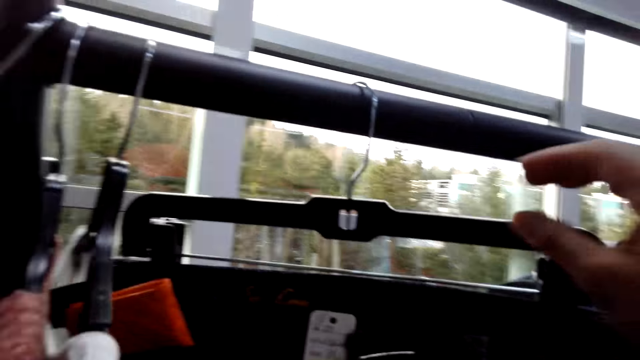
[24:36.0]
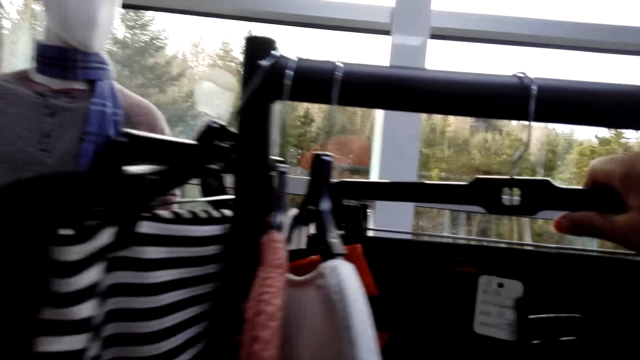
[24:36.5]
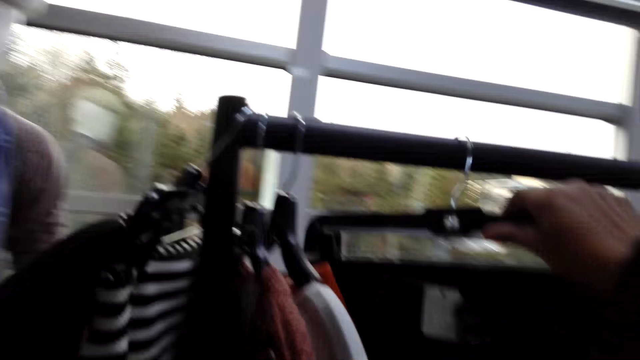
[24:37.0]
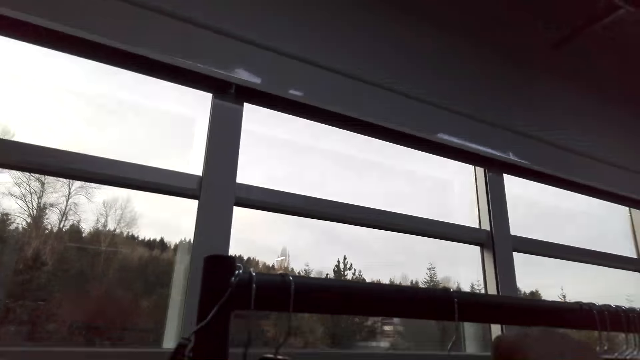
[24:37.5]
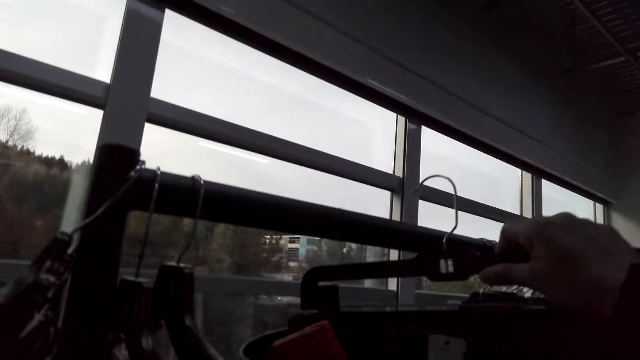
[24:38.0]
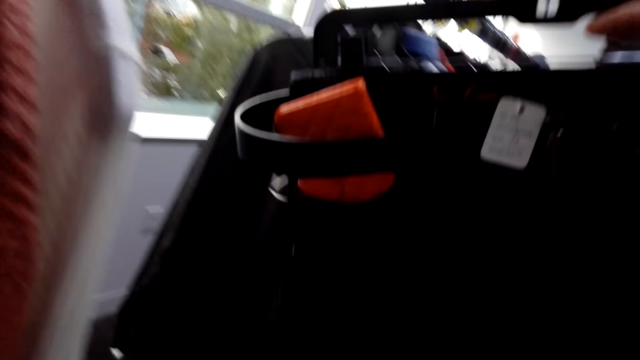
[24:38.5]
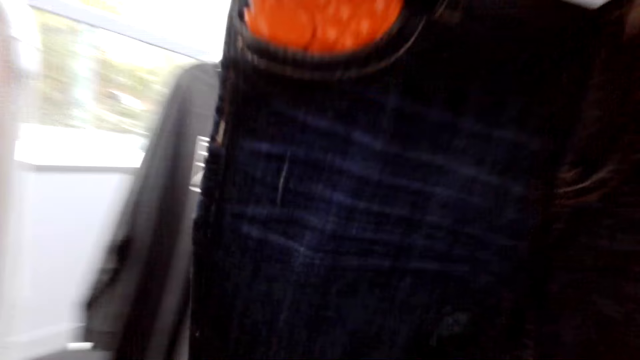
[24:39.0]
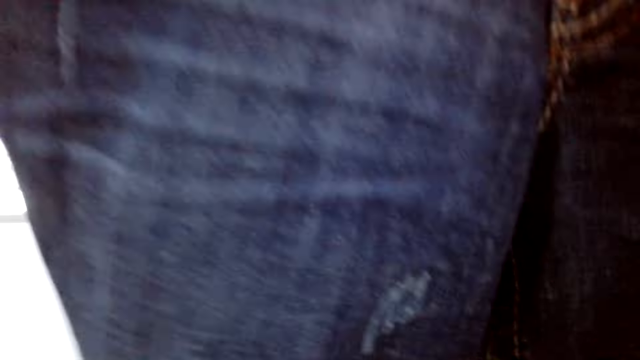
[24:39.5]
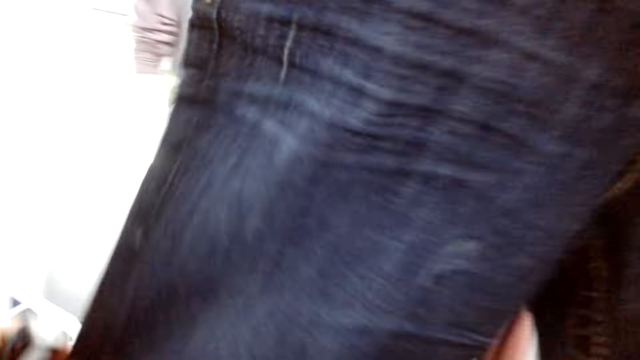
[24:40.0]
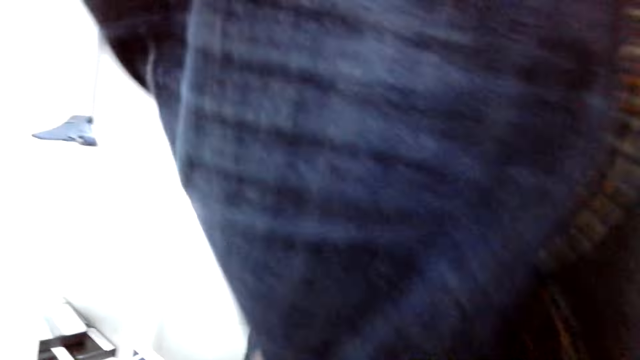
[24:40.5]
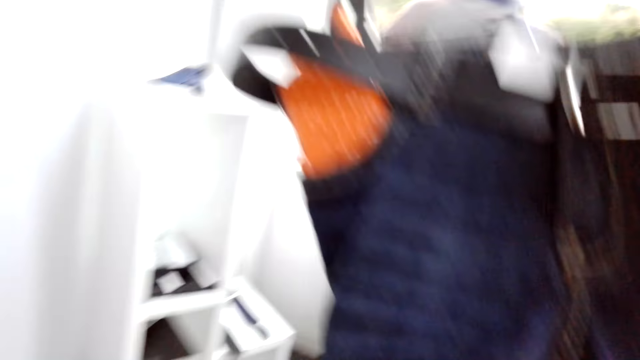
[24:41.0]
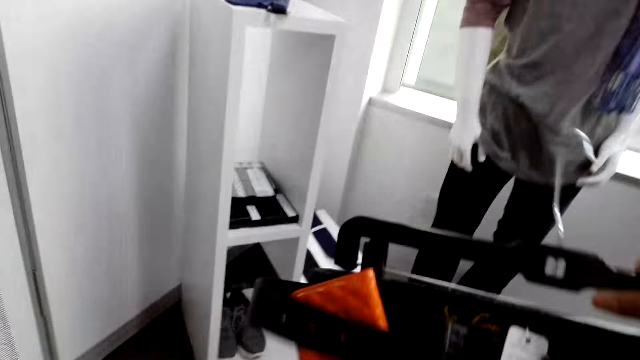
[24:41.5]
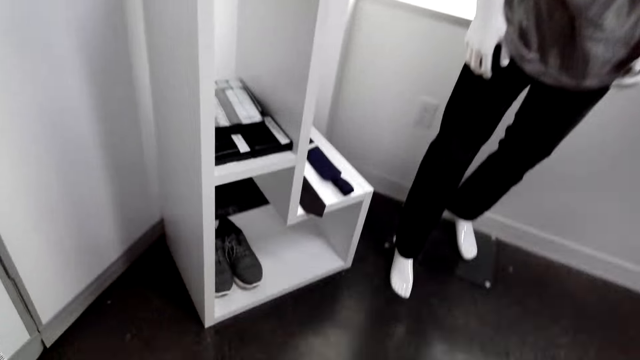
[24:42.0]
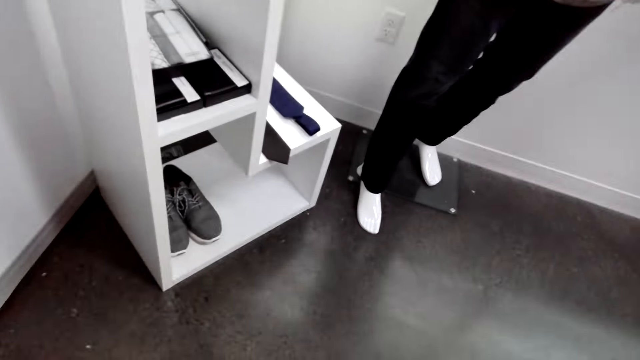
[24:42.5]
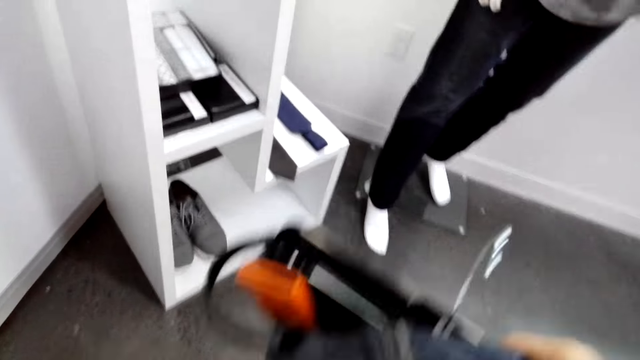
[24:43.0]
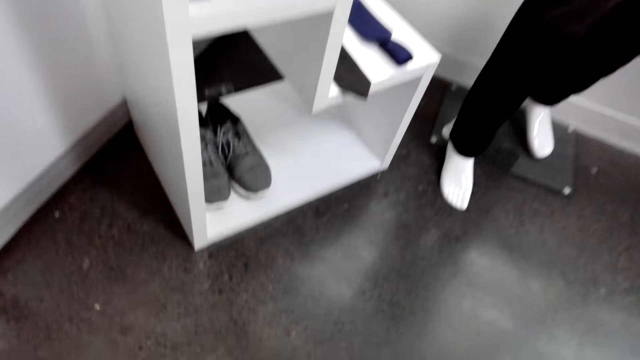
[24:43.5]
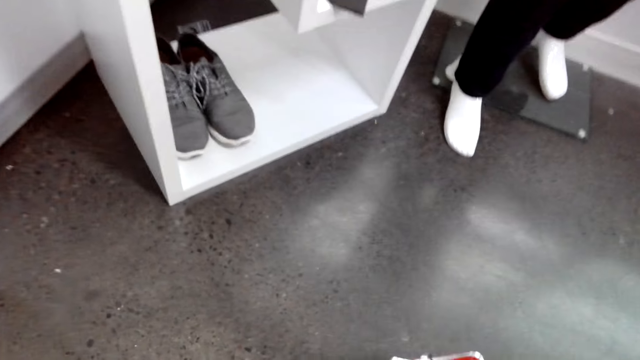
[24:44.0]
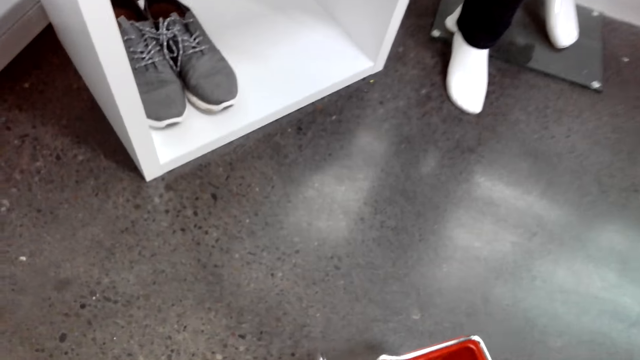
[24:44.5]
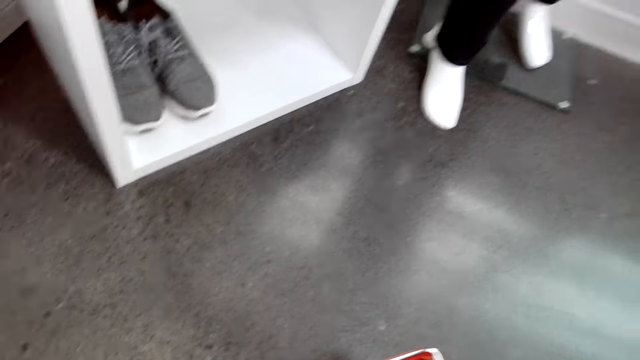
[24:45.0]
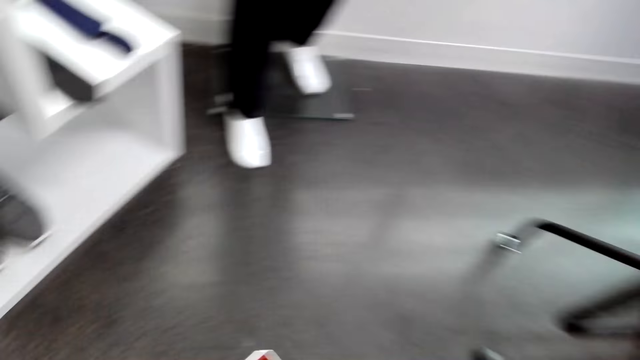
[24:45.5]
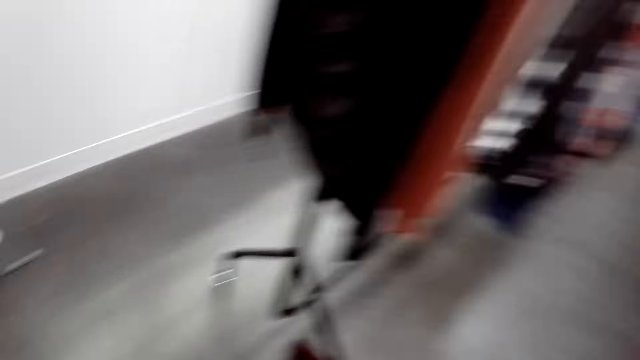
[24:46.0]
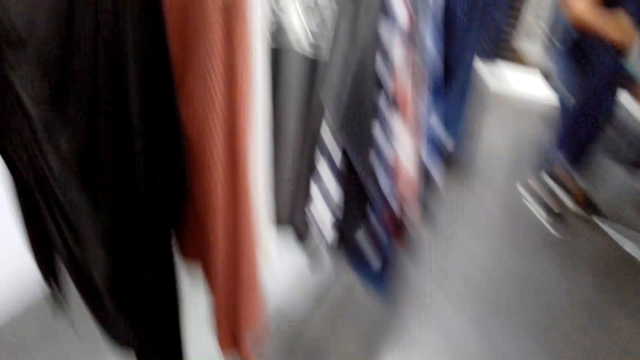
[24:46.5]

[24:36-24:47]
The camera wearer picks up a cloth on a hanger stand. They hold the cloth with hands. They look at the jeans. They put the cloth in a shopping basket. They put down the shopping basket on the floor.

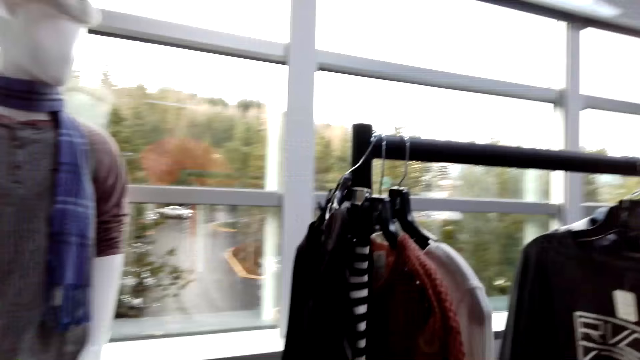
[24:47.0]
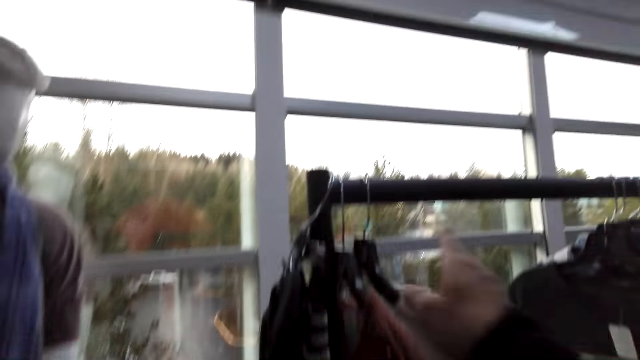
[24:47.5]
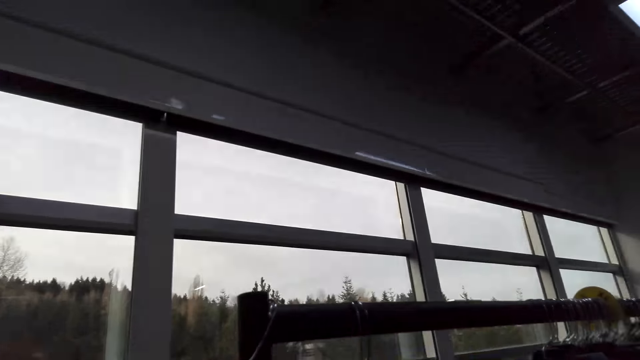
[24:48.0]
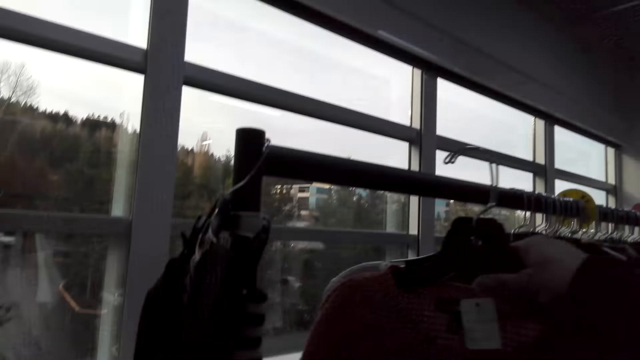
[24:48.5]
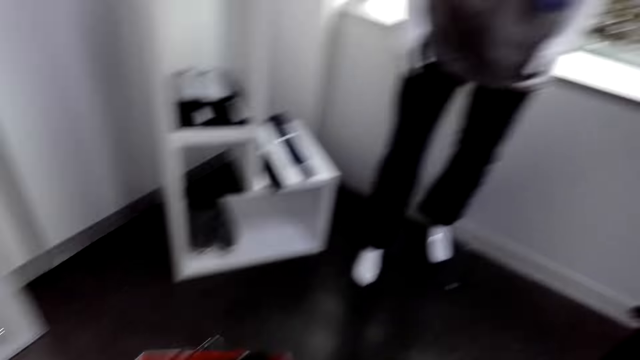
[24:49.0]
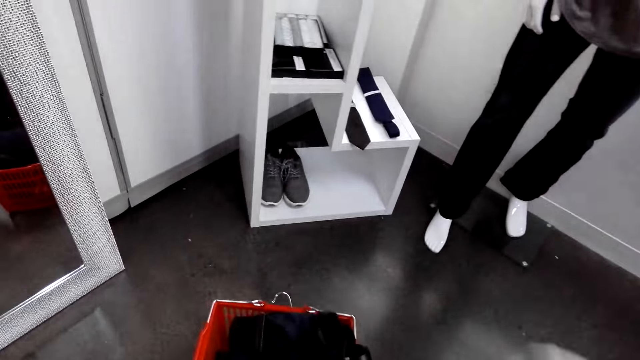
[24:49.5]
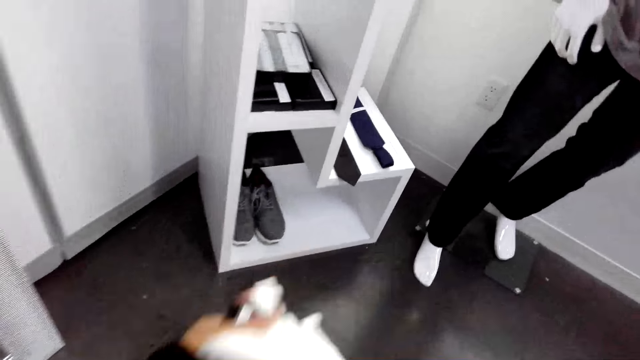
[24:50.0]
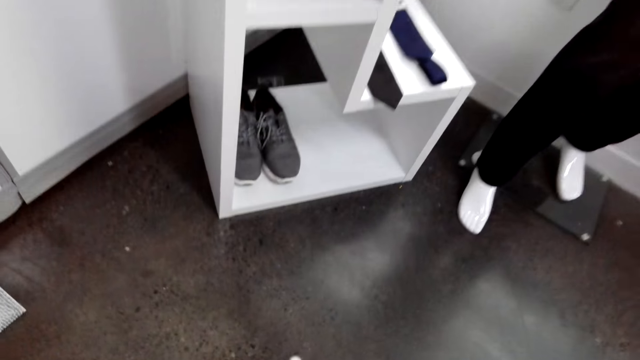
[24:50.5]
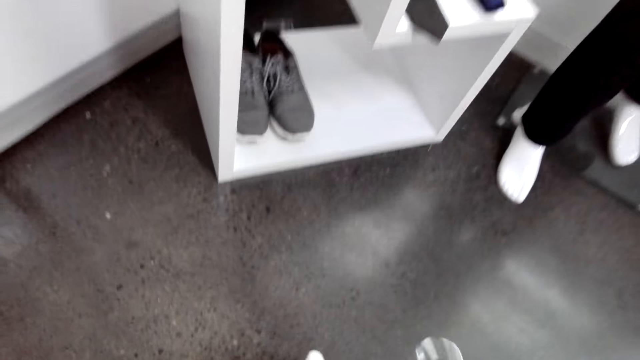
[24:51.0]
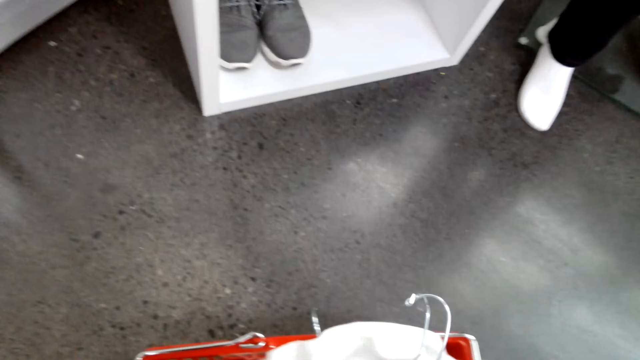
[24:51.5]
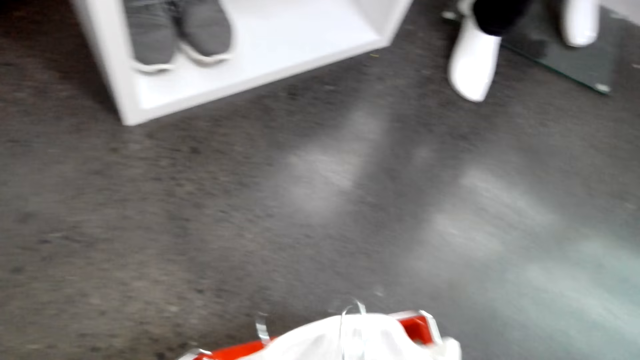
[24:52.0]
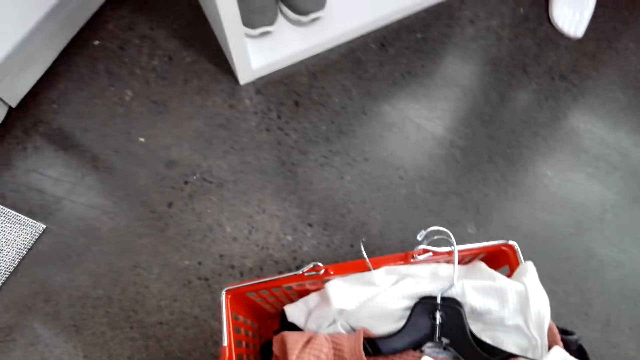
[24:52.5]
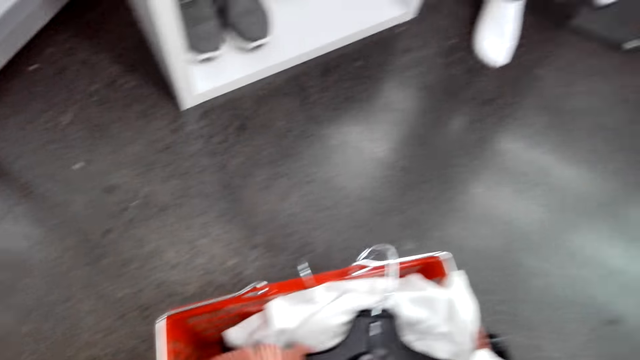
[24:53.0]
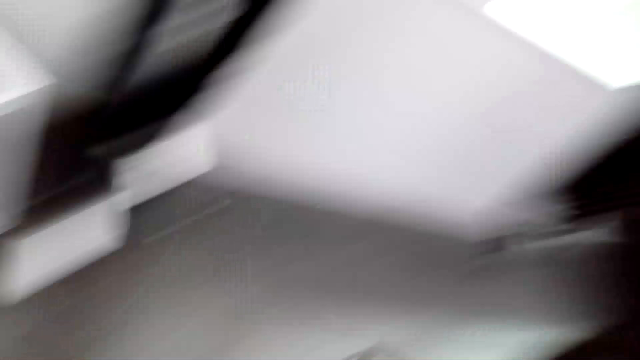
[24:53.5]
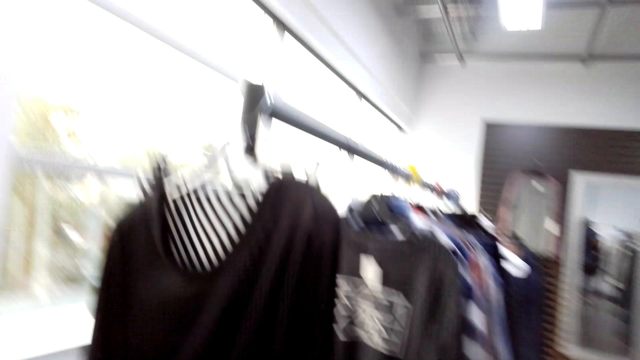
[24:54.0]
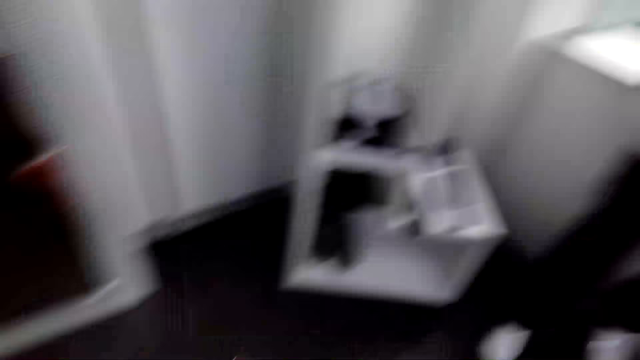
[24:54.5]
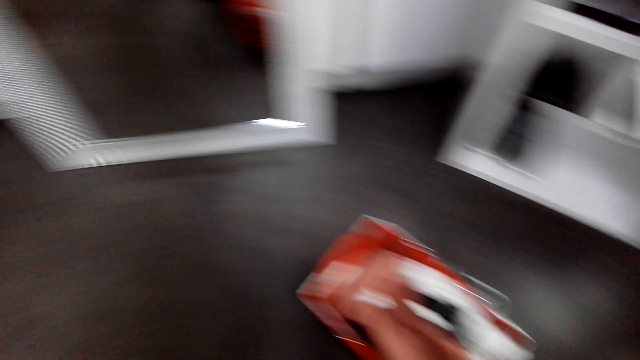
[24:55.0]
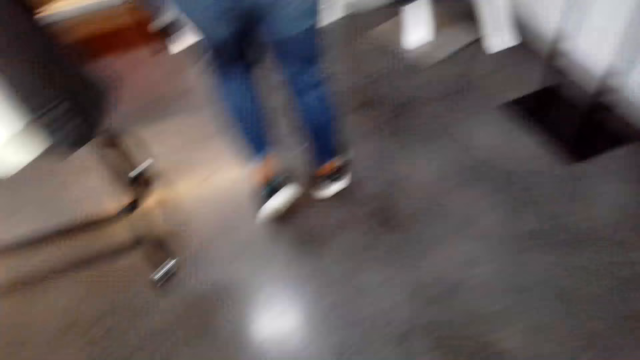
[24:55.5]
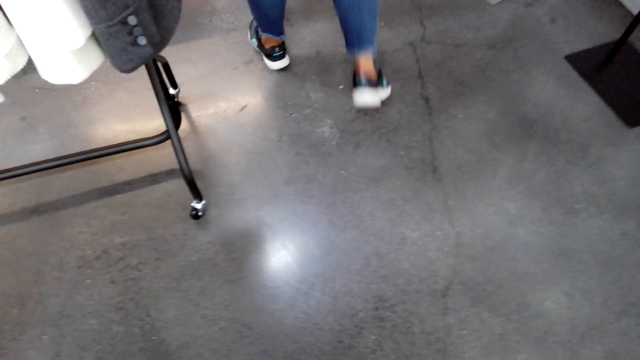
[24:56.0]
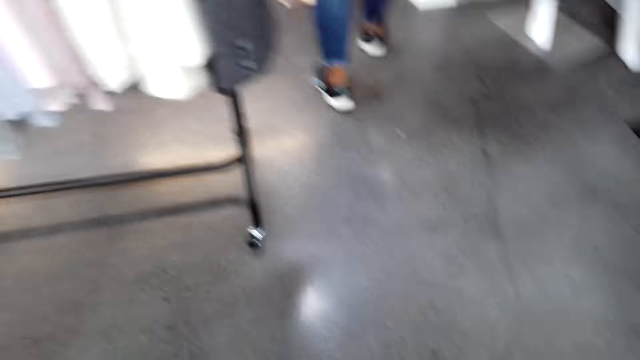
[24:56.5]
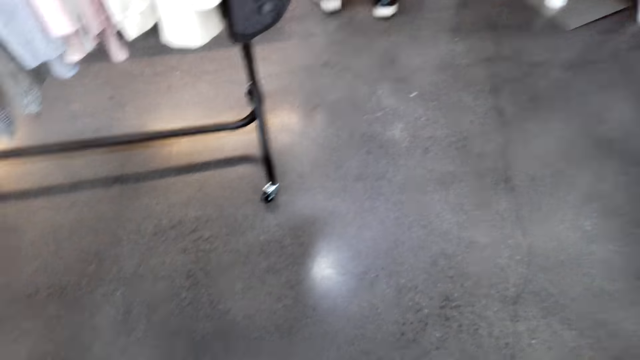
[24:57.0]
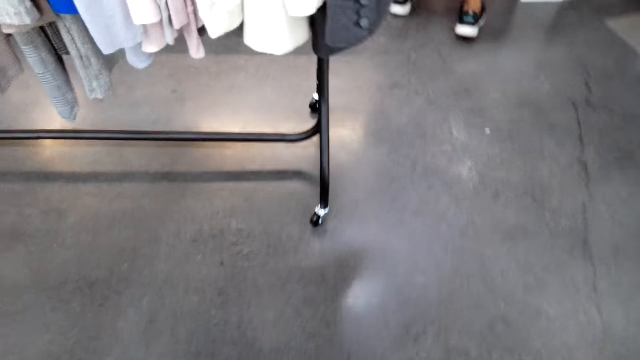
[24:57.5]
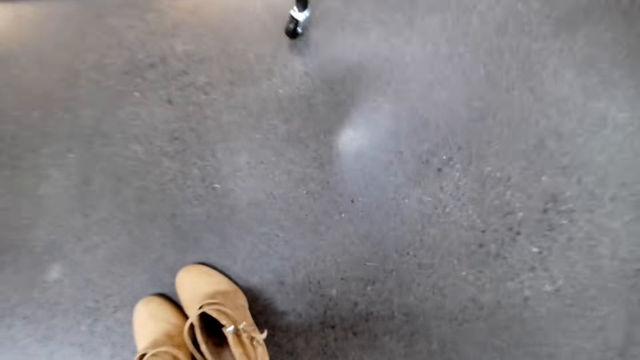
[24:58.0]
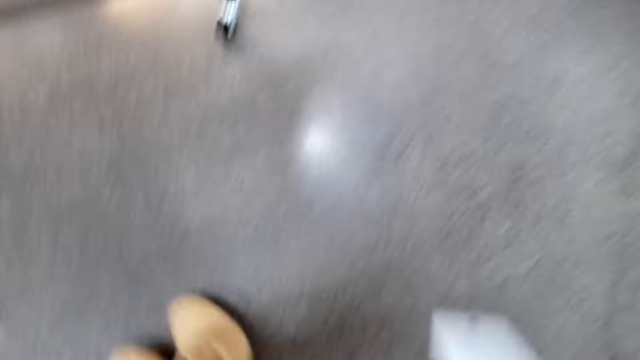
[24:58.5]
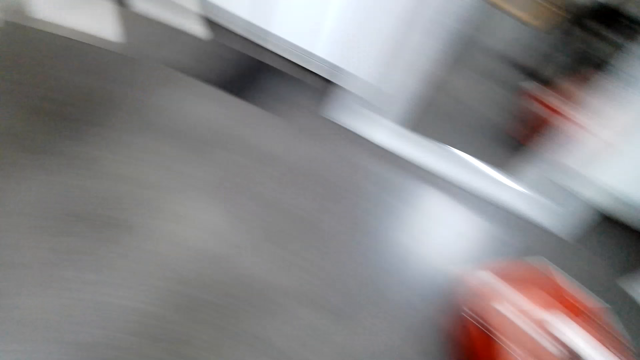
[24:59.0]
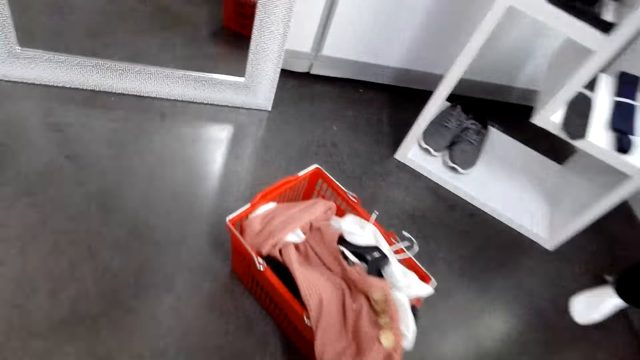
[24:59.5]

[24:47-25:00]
The camera wearer picks clothes on a hanger stand. They put the clothes in a shopping basket. They look around the shop. A woman walks away from the camera wearer. The camera wearer picks shoes on the floor.
